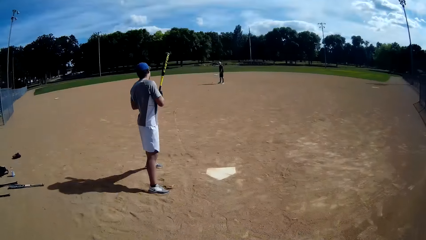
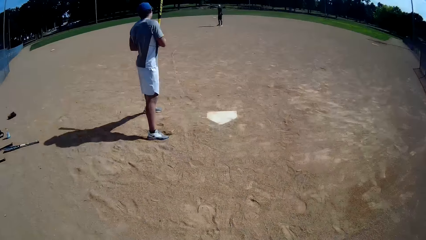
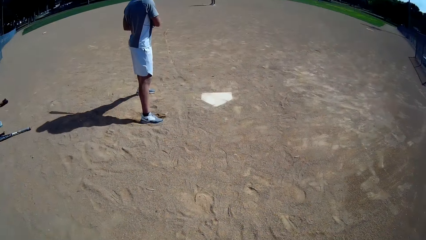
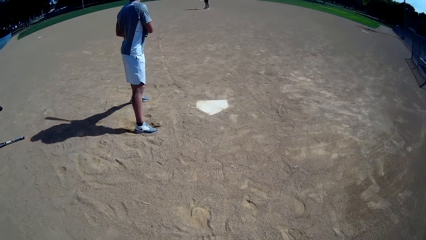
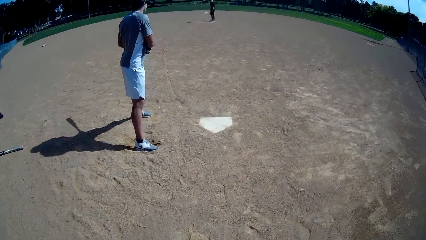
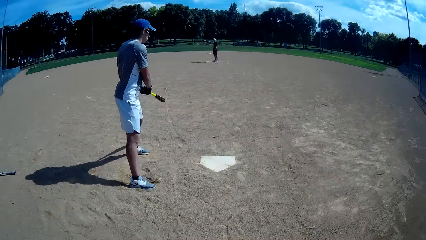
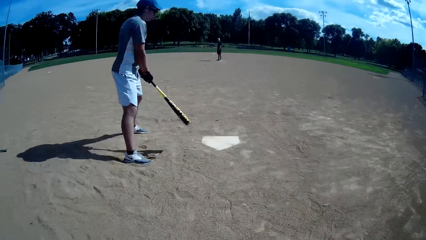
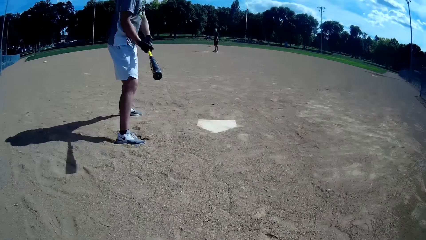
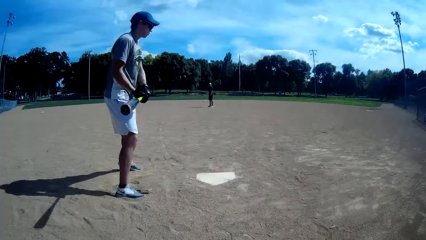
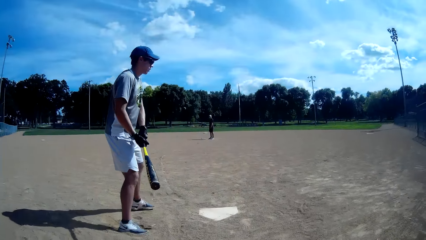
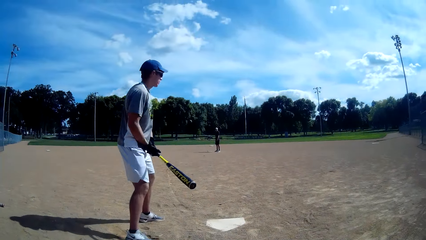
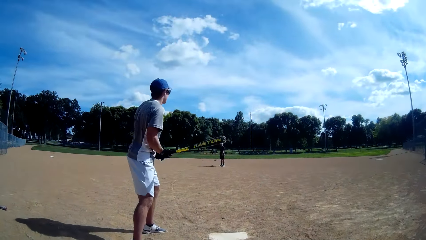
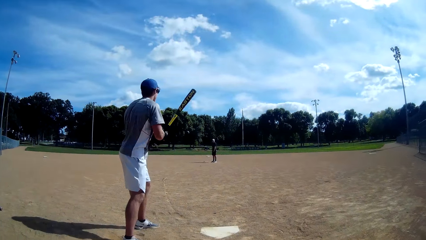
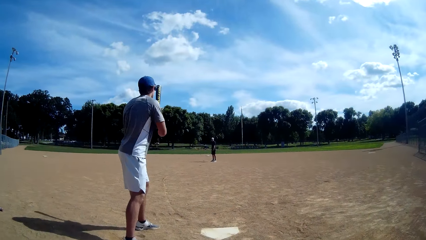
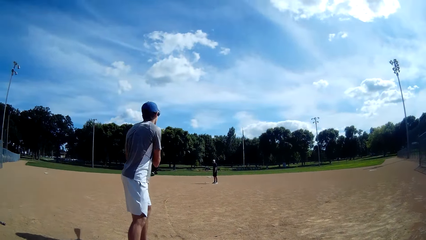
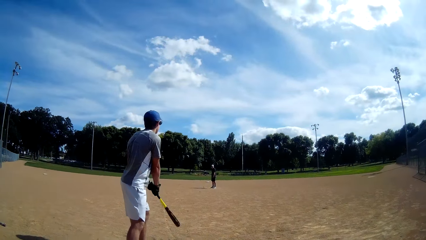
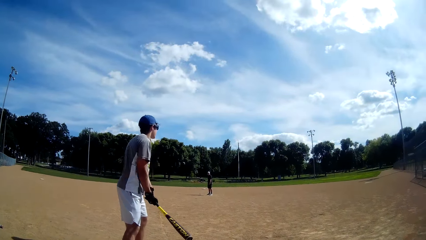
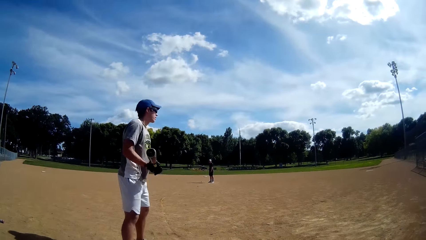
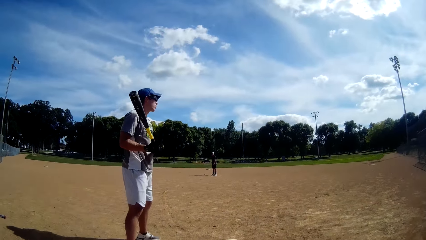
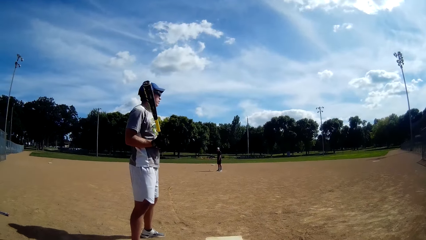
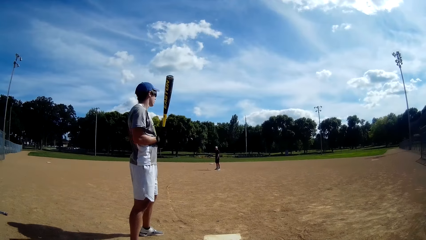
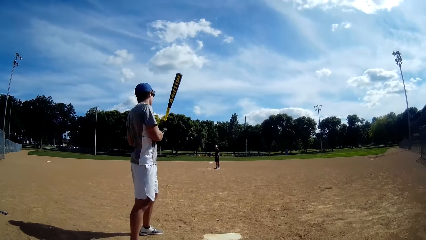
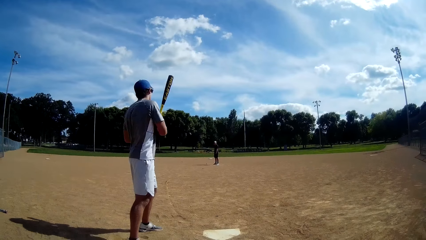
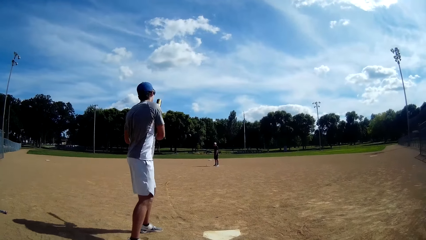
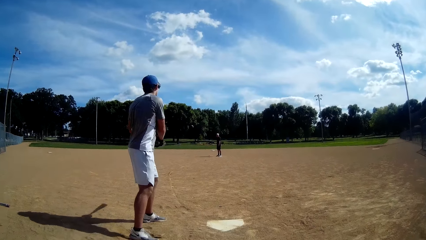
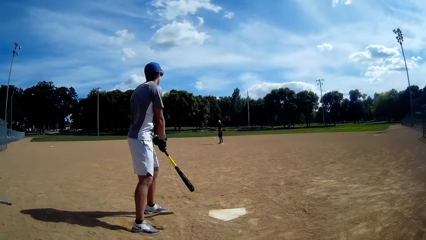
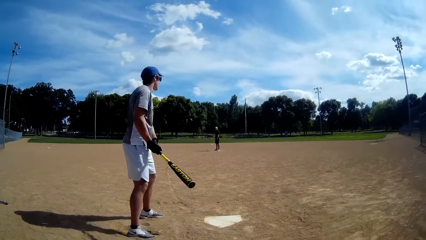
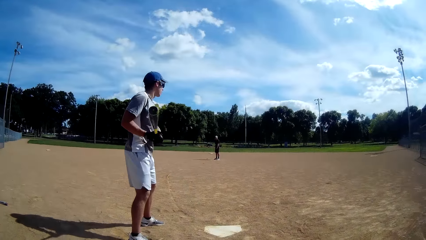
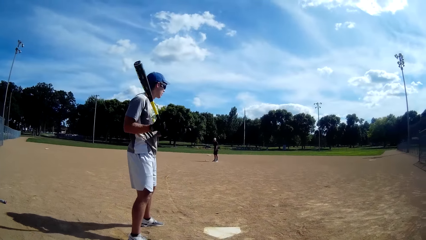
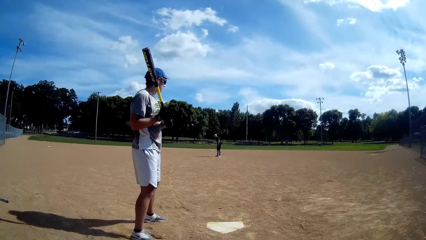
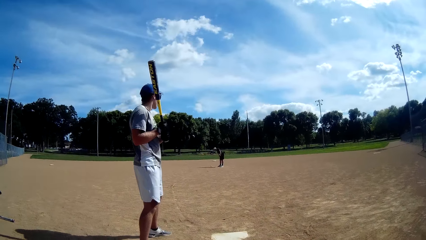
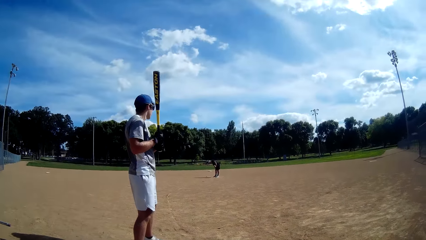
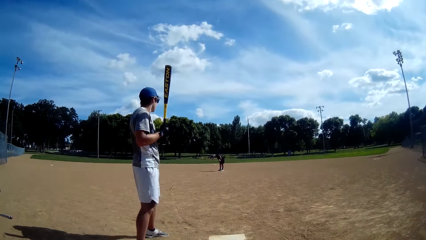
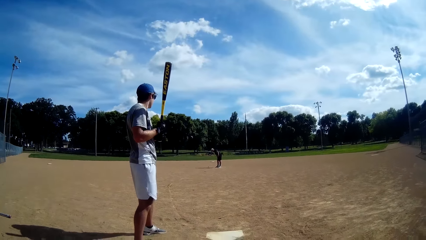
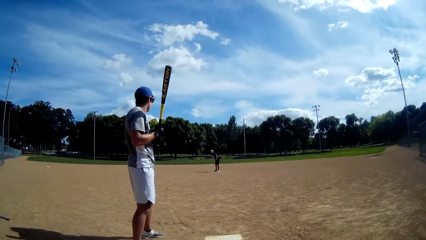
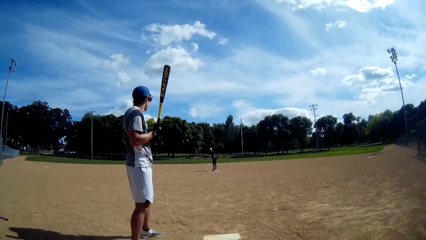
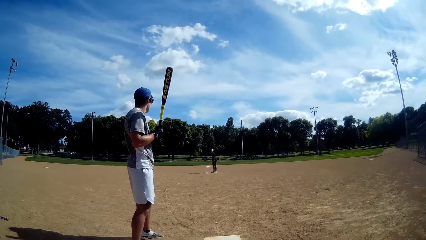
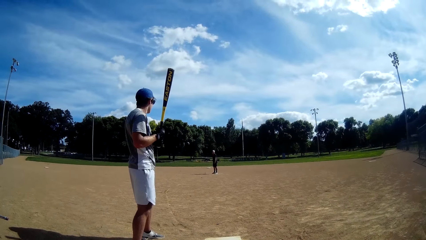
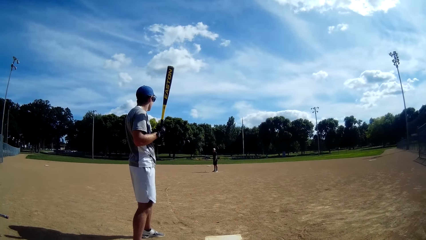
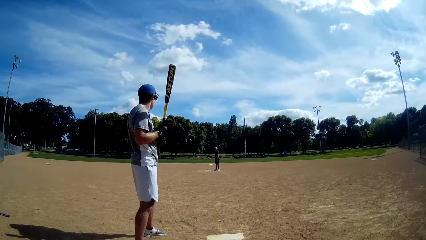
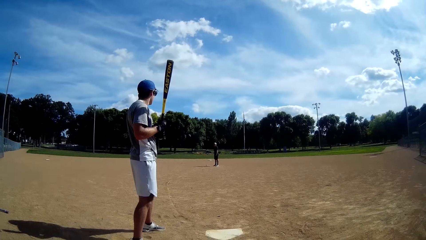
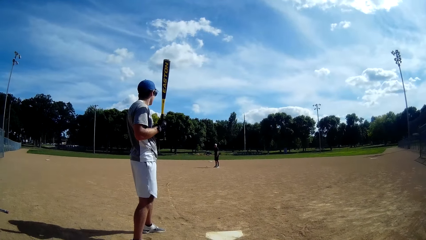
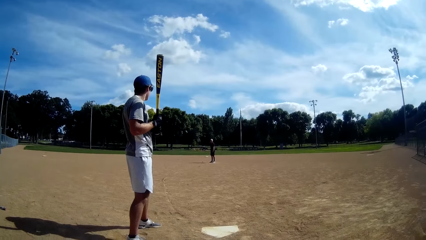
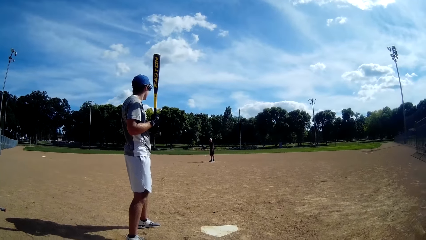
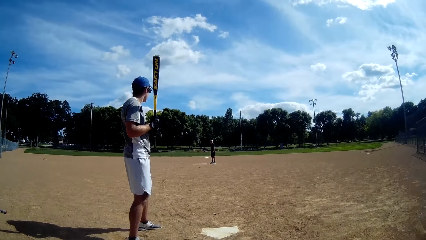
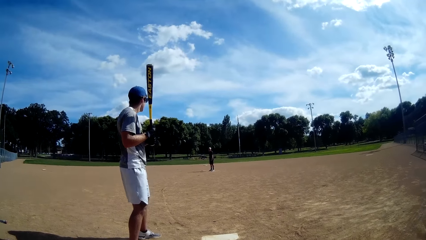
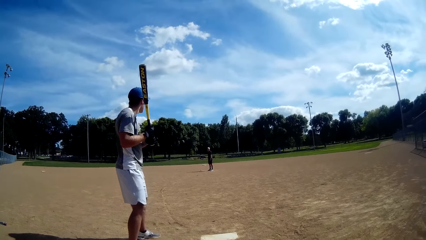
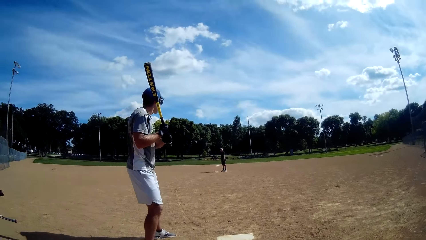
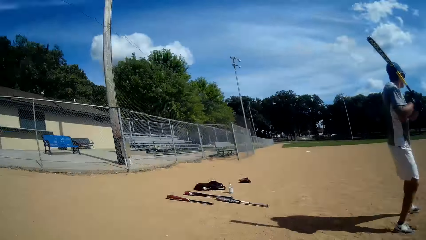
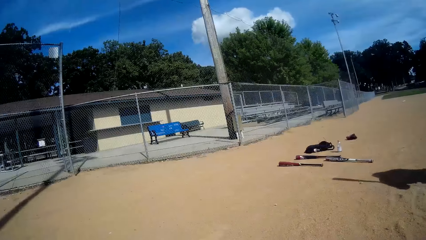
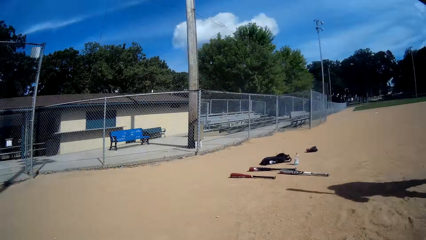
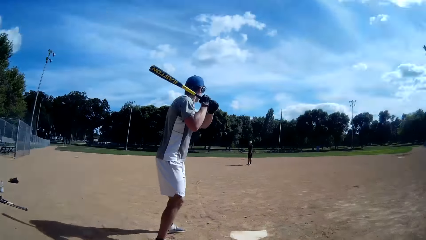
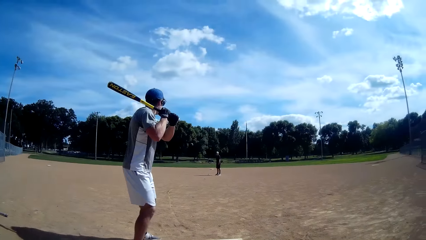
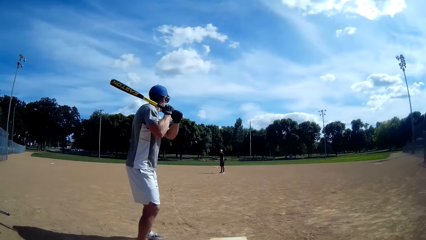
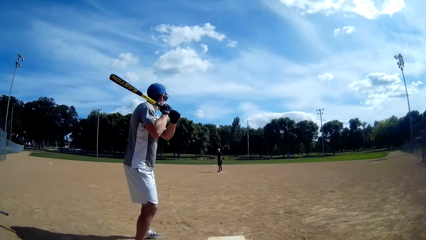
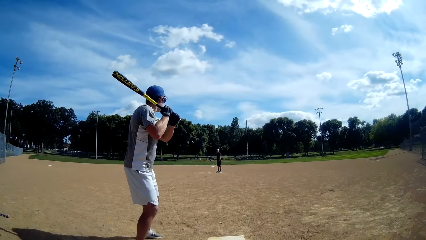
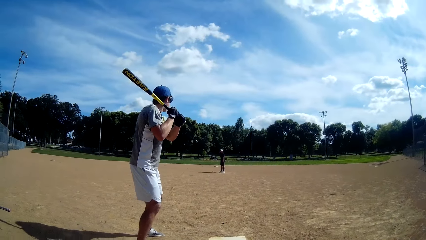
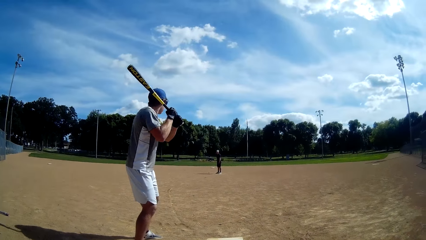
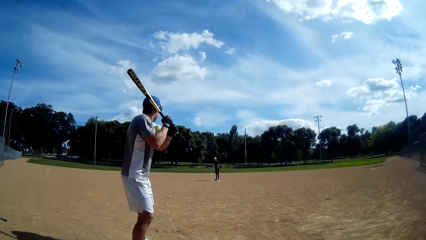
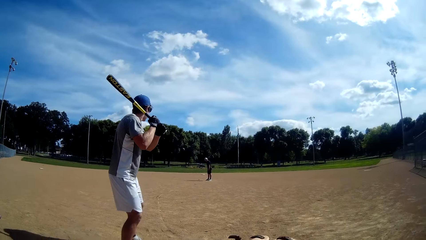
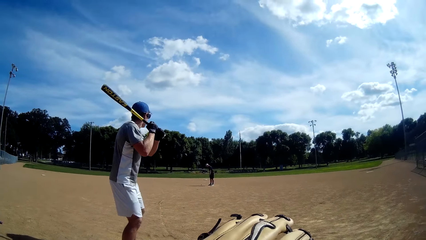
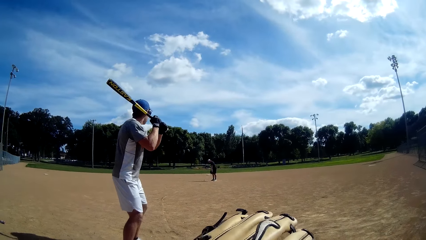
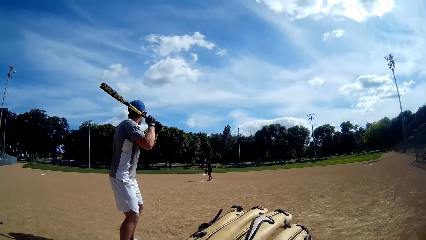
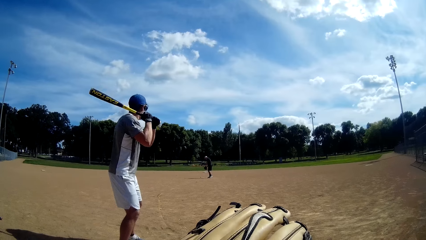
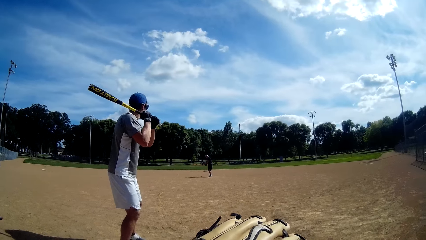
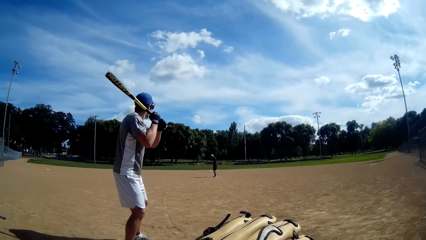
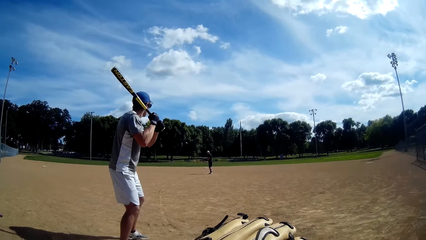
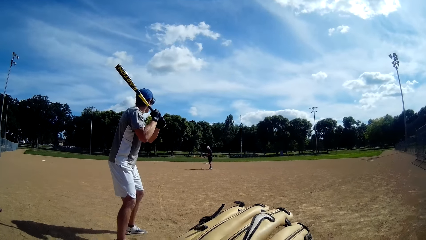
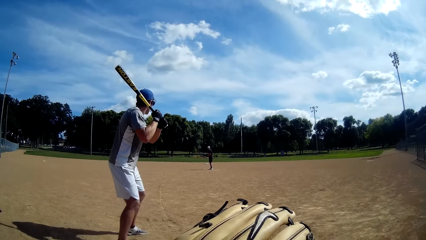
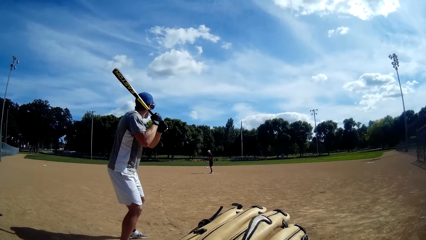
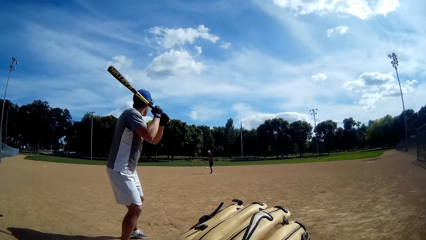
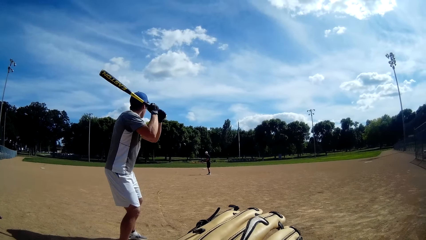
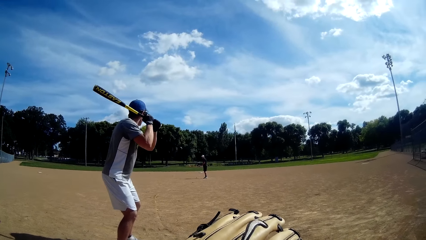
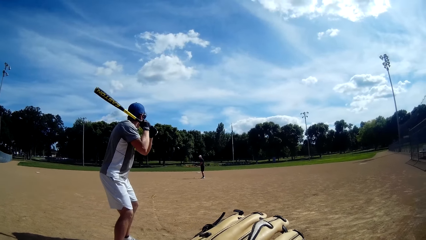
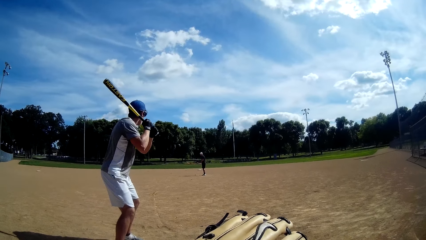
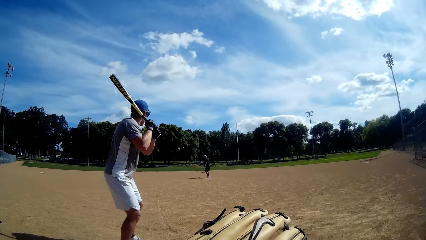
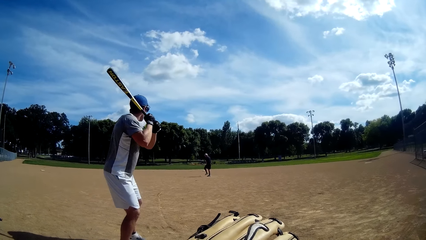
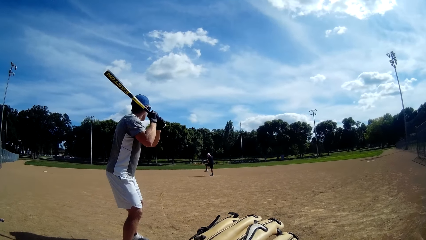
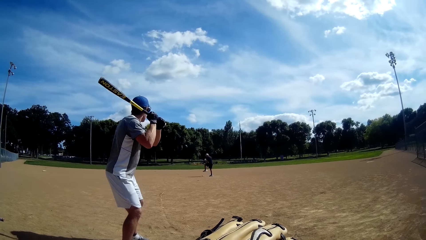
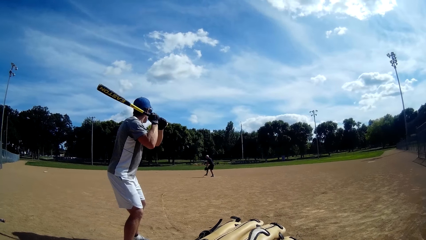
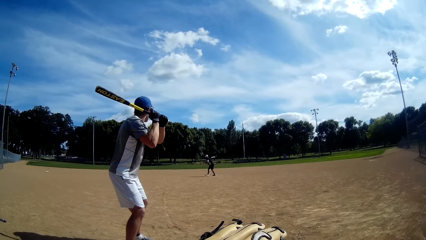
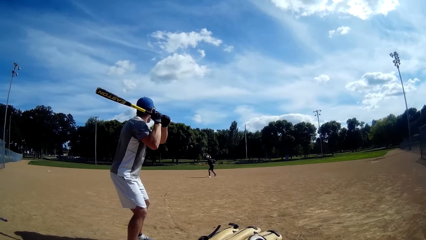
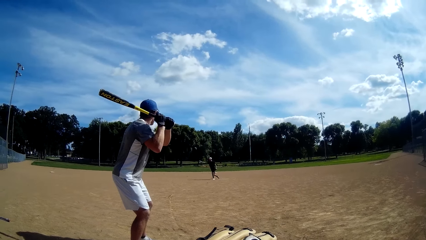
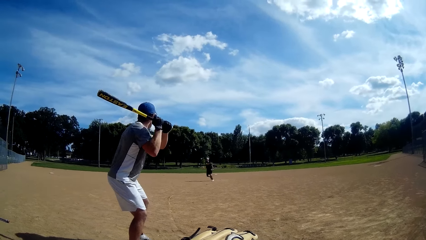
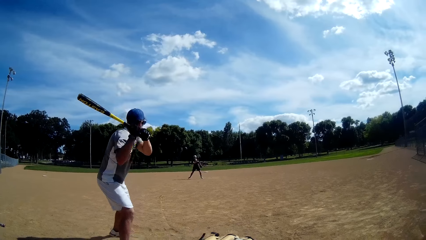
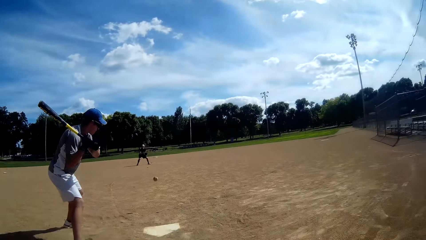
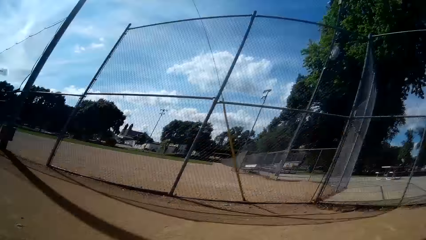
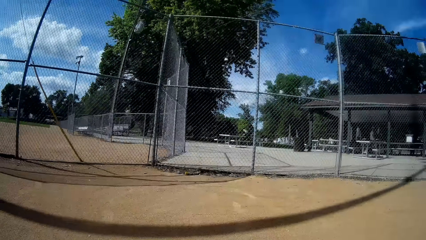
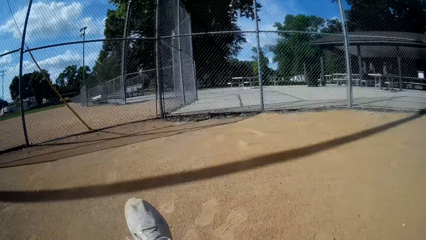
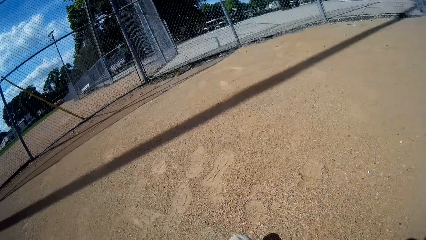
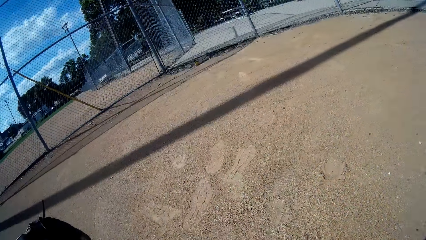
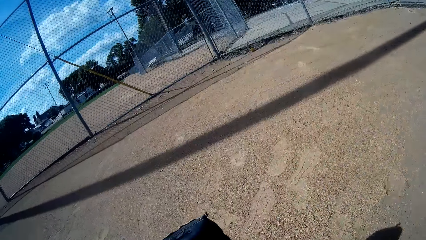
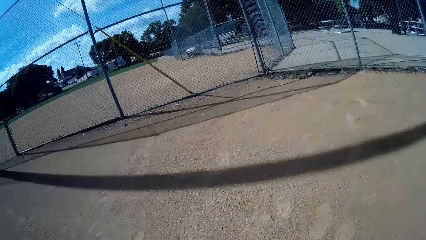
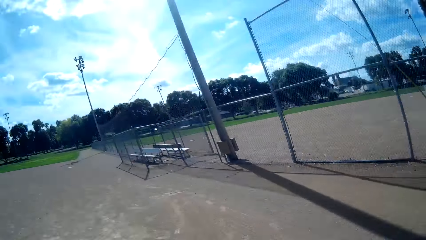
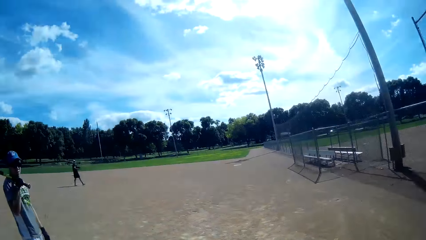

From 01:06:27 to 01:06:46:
A man rotates the baseball bat and lifts the baseball bat. The camera wearer lifts his hand. Another man throws the baseball to the camera wearer.
